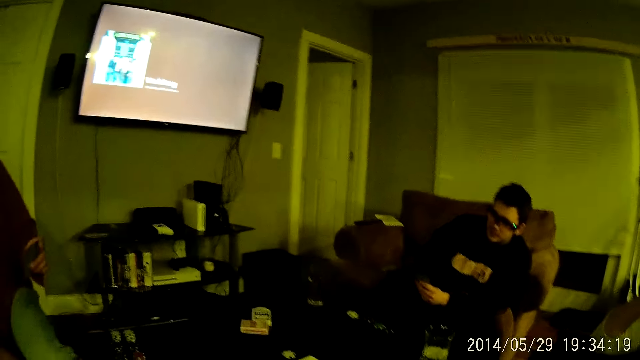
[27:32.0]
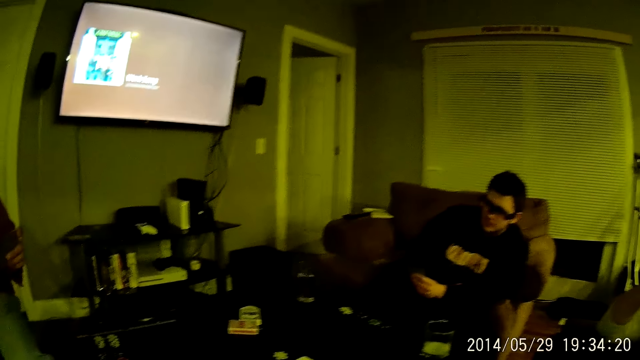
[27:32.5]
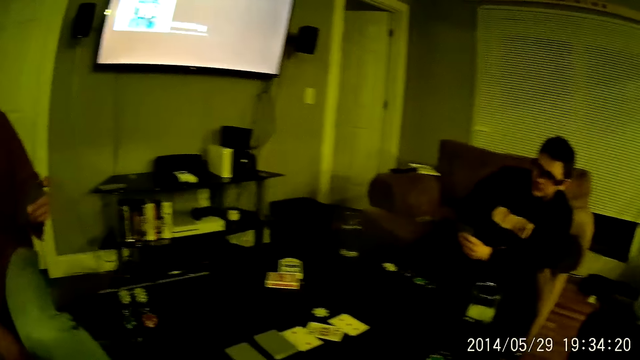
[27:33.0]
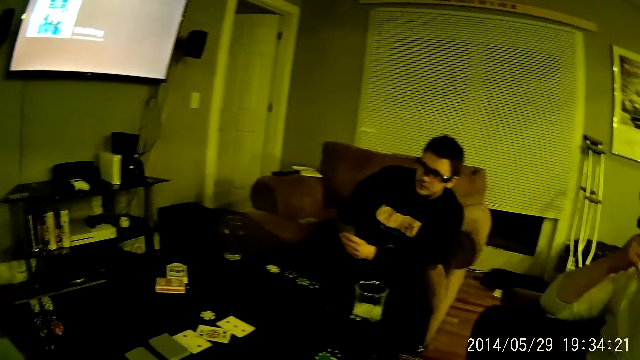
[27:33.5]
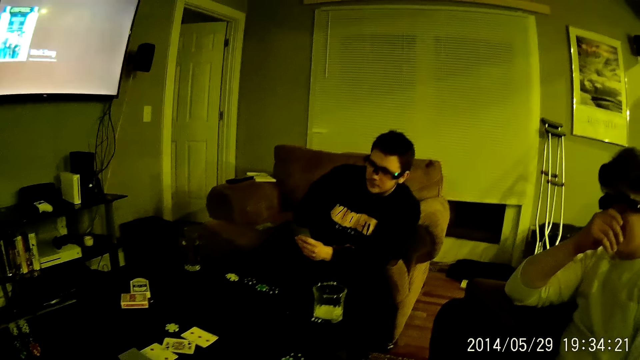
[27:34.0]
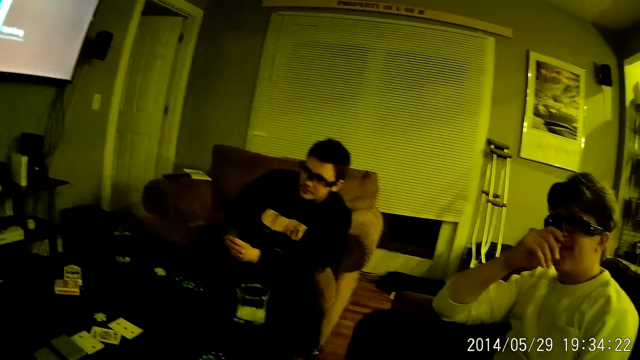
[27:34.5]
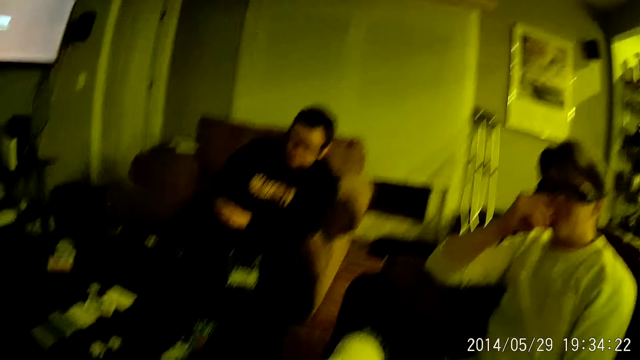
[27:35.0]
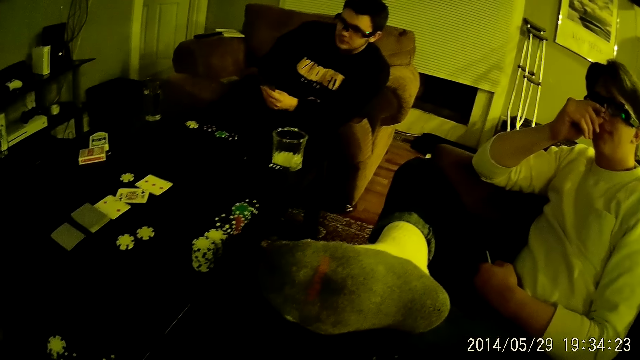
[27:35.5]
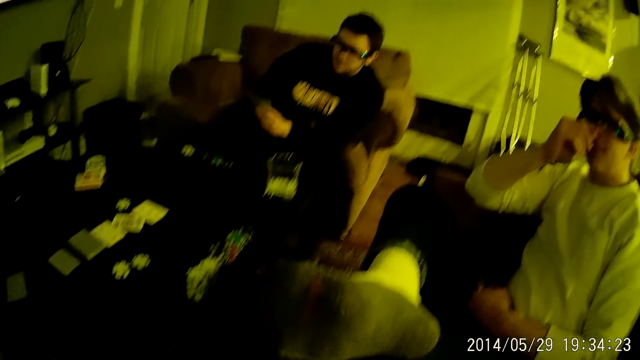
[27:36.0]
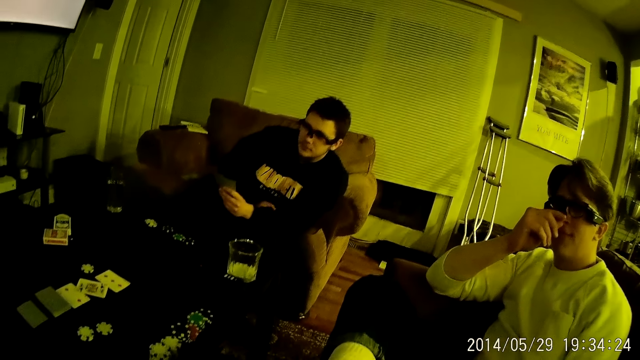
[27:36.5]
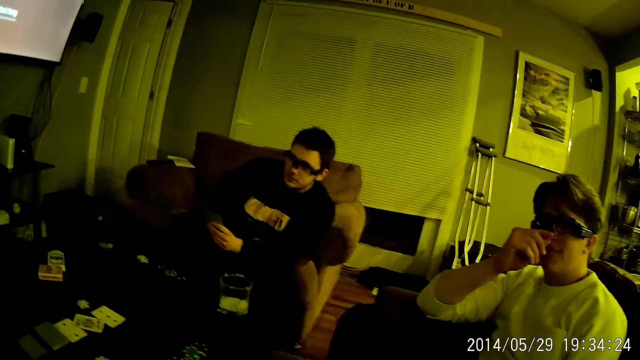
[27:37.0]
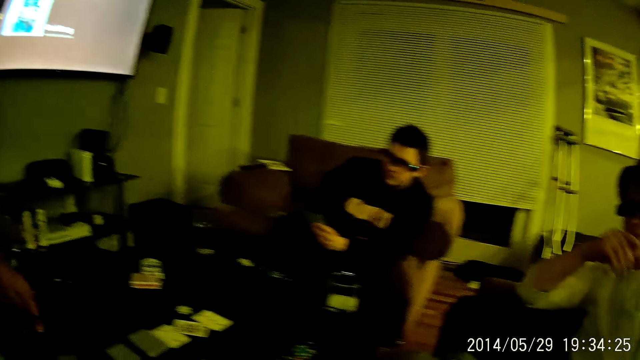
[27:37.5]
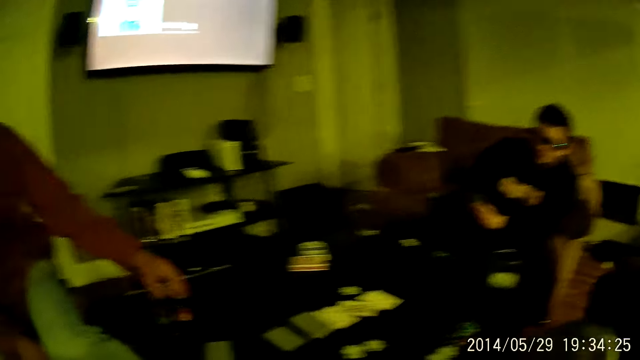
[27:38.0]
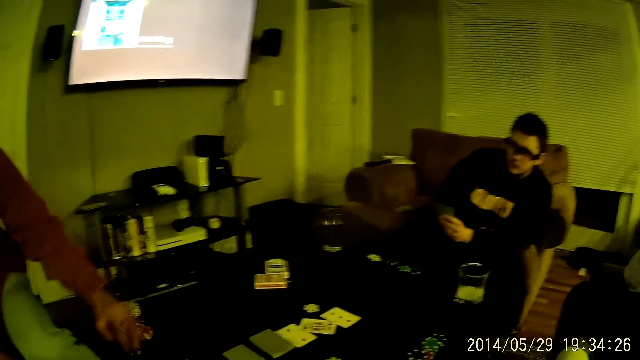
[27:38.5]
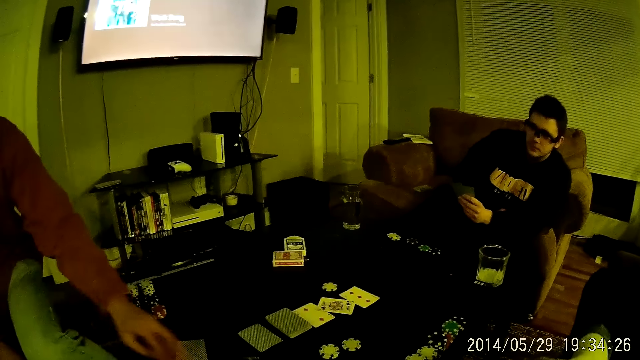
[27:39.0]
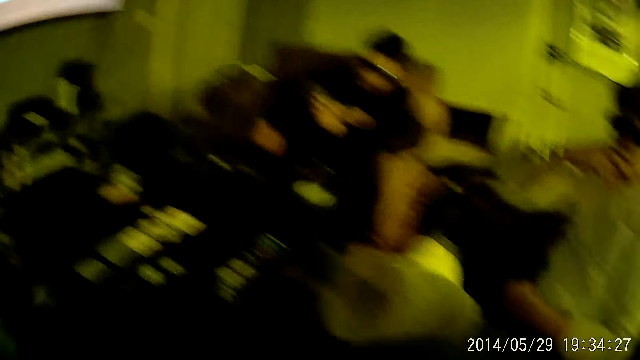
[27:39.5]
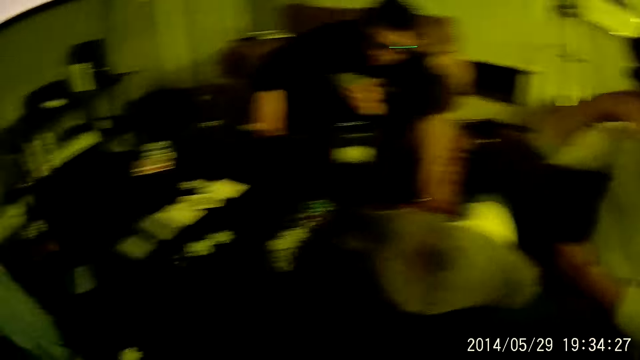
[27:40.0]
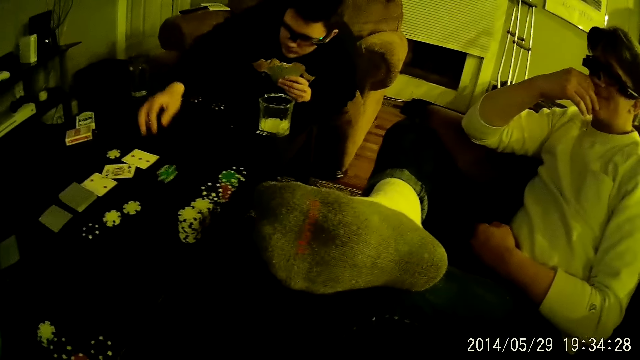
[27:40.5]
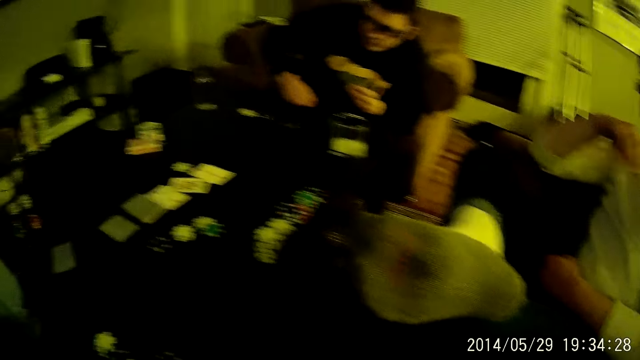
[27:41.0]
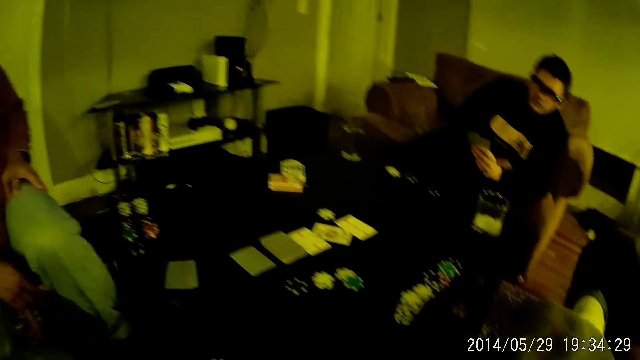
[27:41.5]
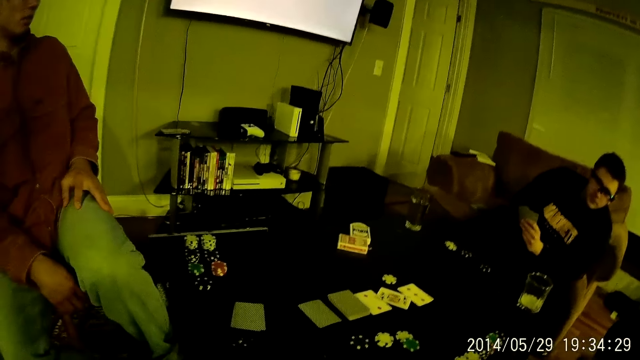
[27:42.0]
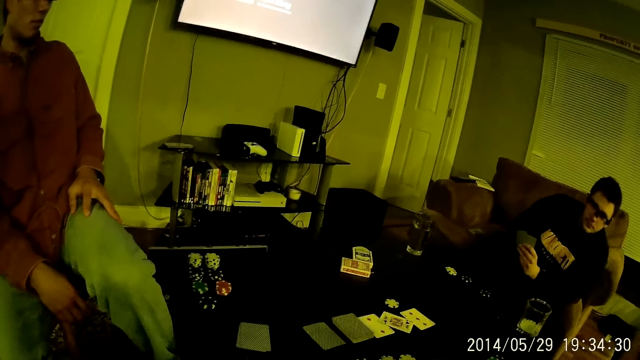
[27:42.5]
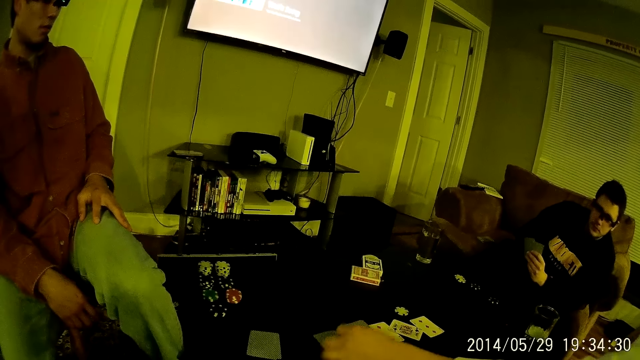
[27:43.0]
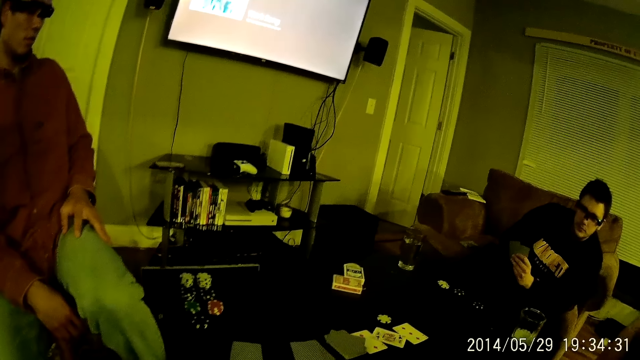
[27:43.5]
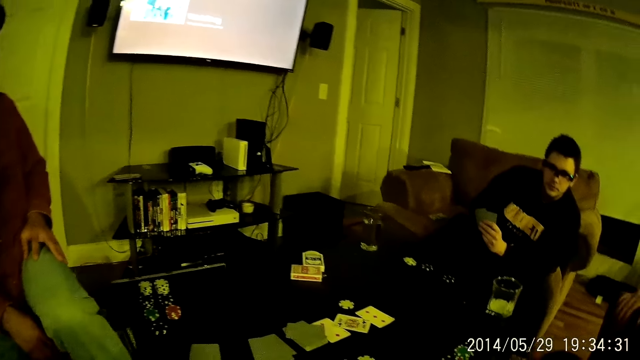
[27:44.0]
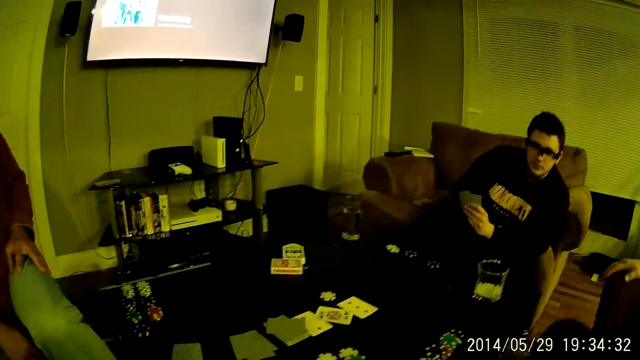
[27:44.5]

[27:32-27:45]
A man holds his nose. Another man picks a poker chip from the table with his left hand. A third man moves the chip on the table. The second man drops the poker chip on the table. A fourth man picks a poker chip from the table with his right hand and drops the poker chip on the table. The first man places the cards on the table.

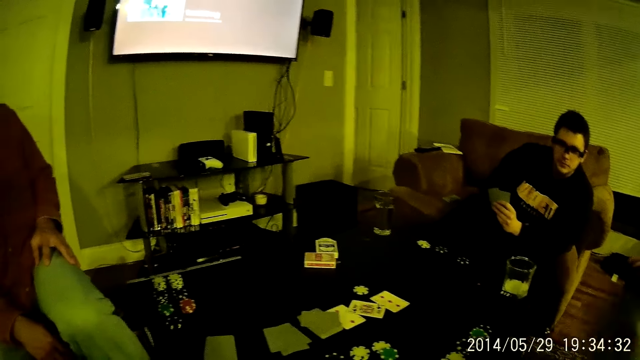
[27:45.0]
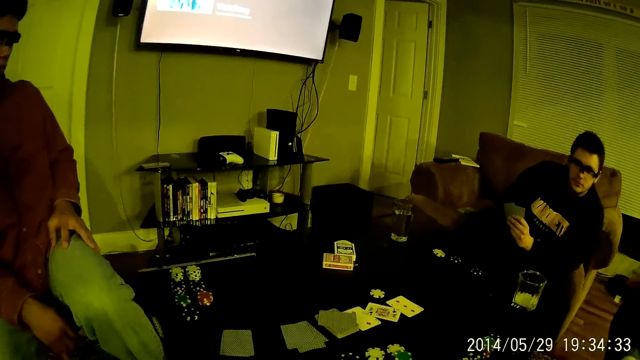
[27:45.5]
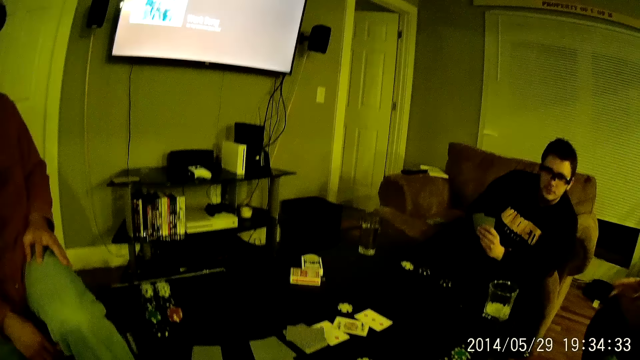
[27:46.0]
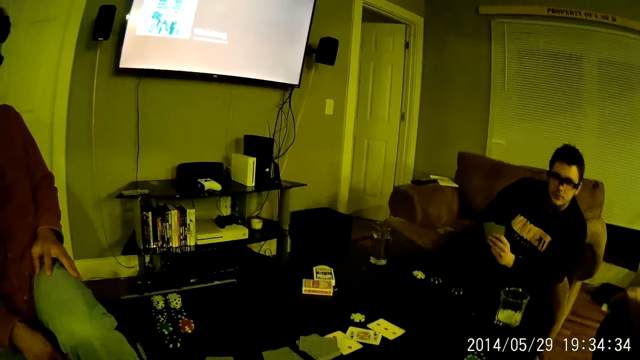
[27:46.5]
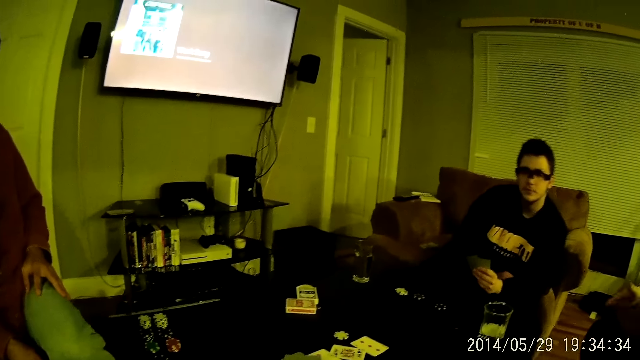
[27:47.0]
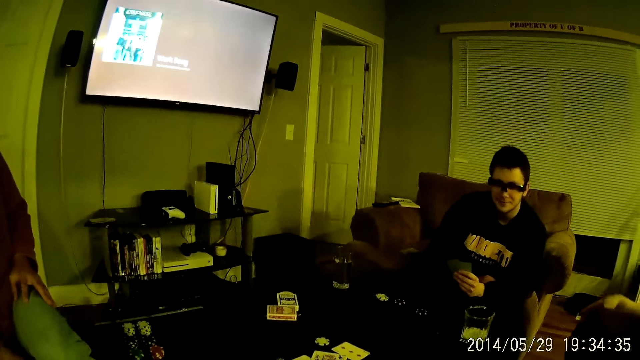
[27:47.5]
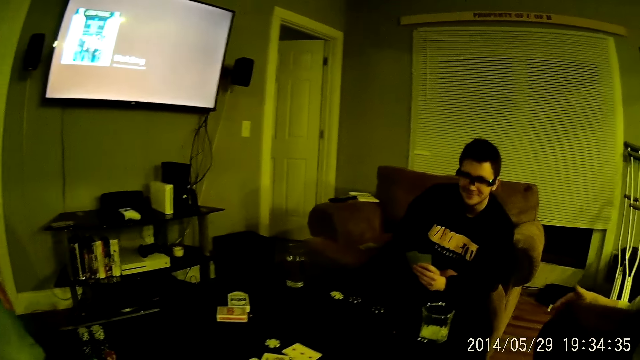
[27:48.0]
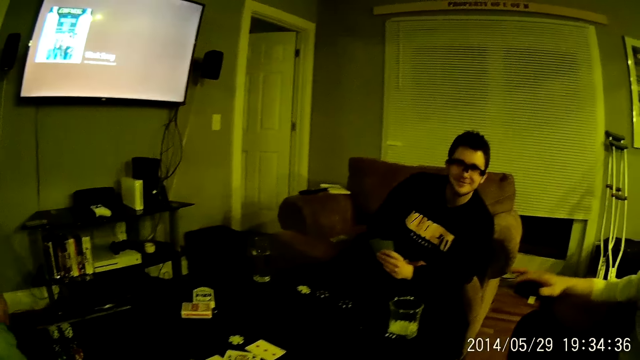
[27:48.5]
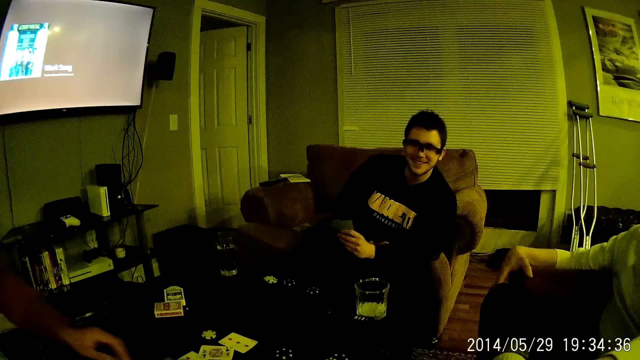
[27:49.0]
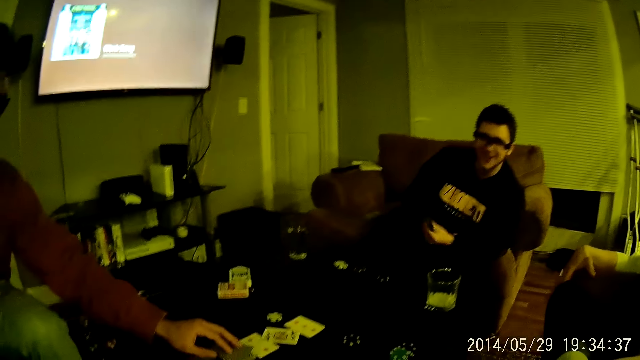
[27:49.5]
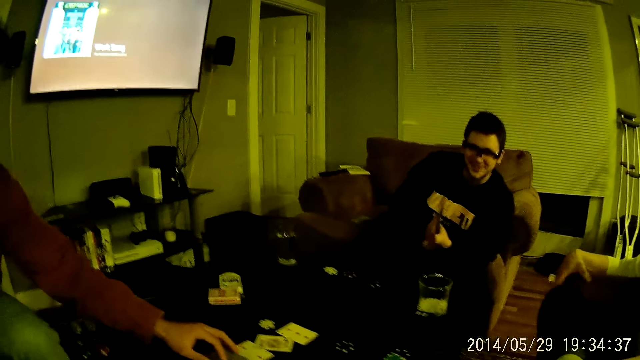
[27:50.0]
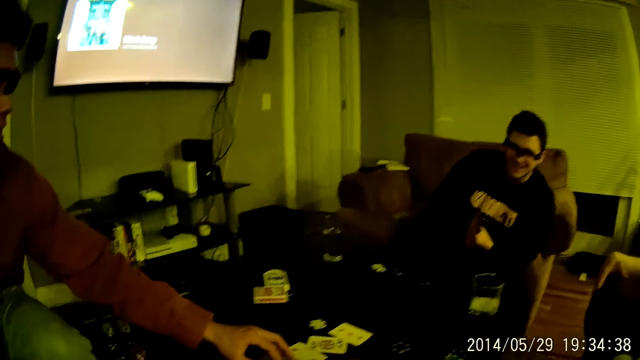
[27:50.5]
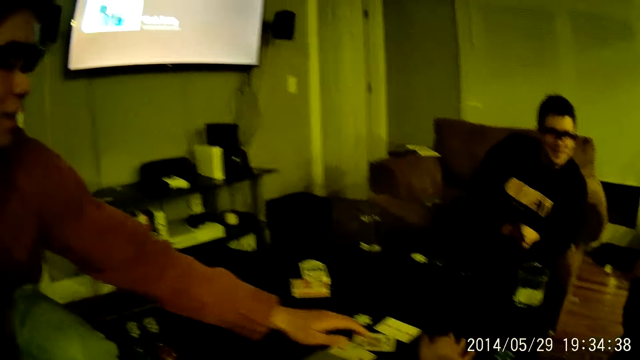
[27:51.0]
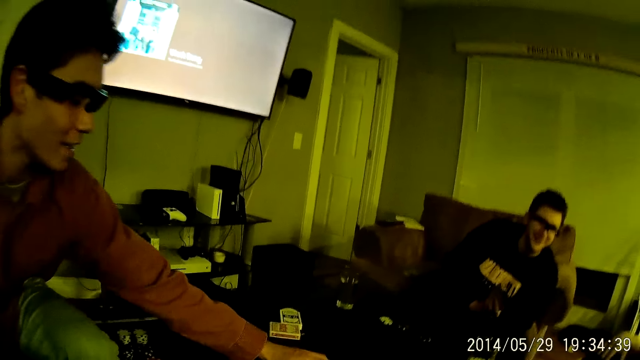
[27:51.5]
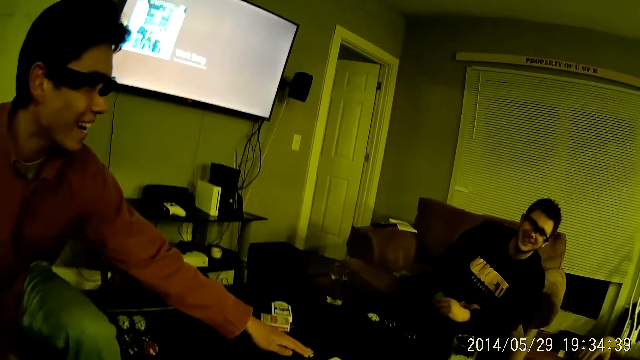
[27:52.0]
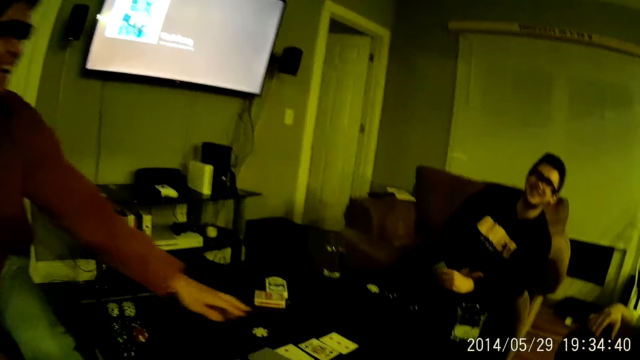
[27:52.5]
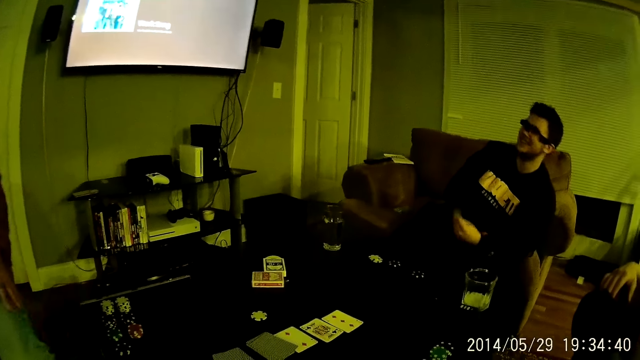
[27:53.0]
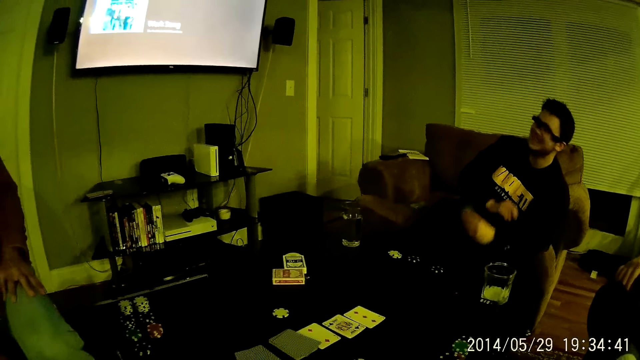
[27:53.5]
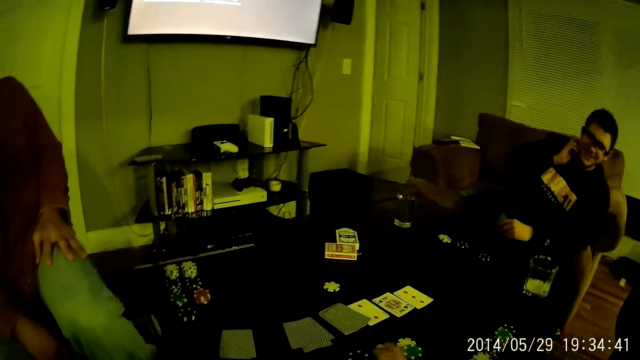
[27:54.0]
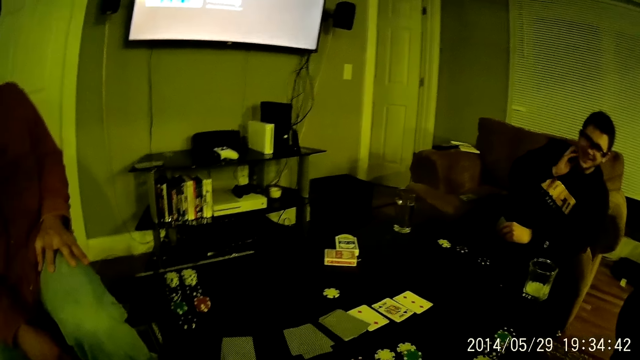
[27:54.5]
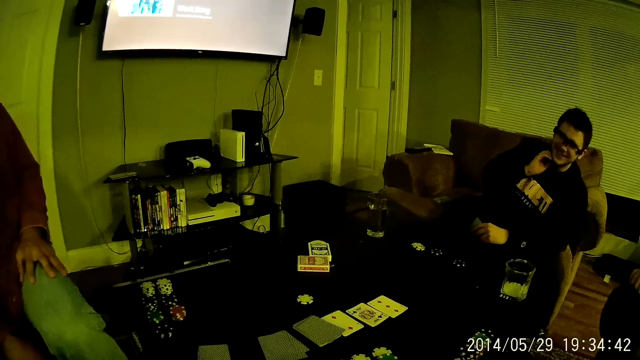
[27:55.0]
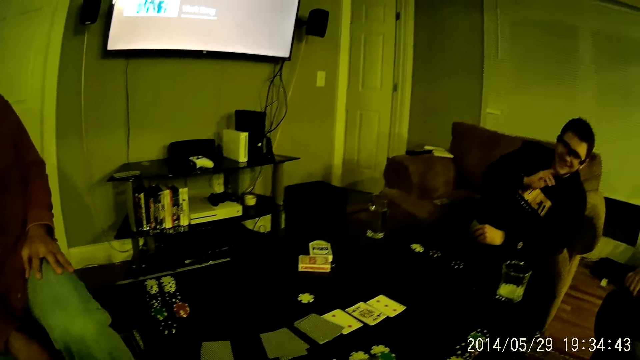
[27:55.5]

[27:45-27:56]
A man taps the left hand on his knees. Another man holds the cards on the table. The camera wearer moves the chips on the table. A third man scratches his neck.
